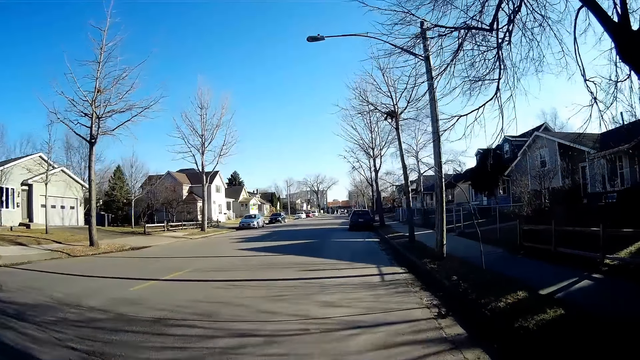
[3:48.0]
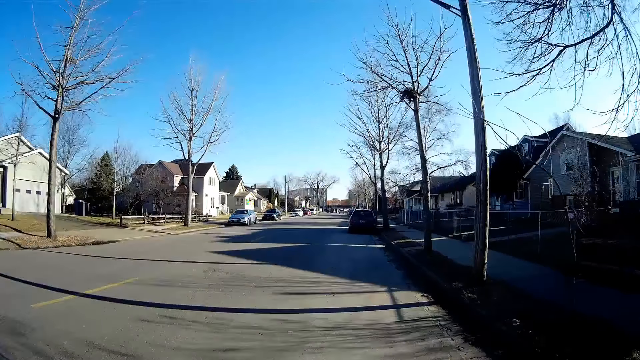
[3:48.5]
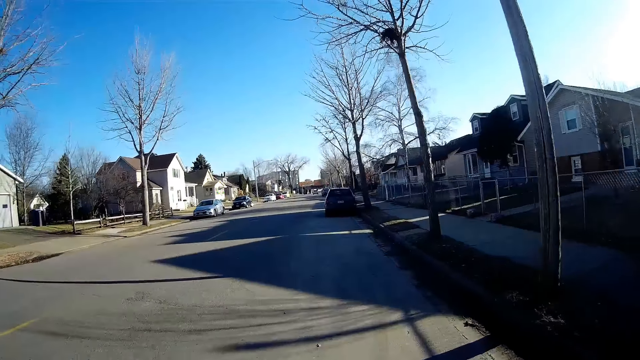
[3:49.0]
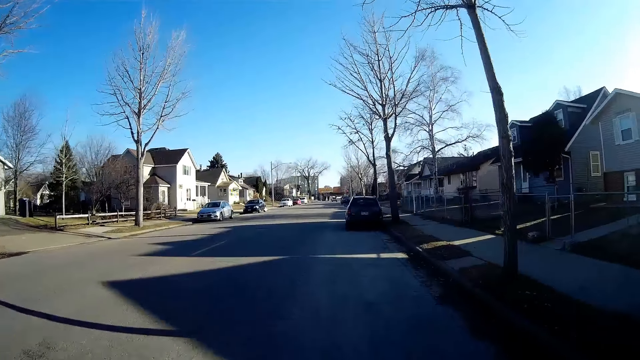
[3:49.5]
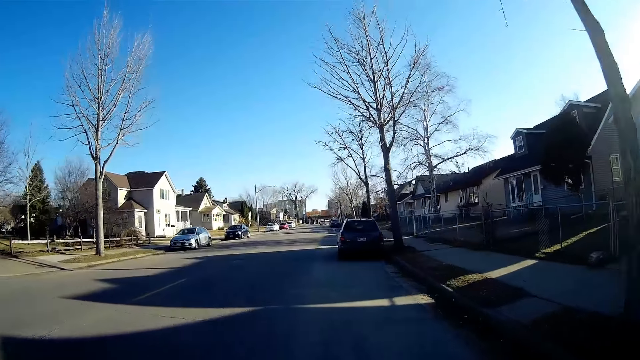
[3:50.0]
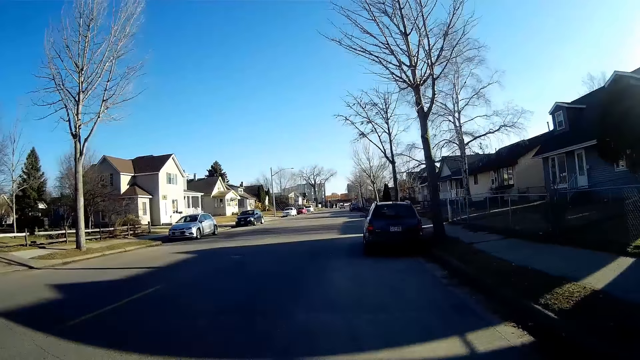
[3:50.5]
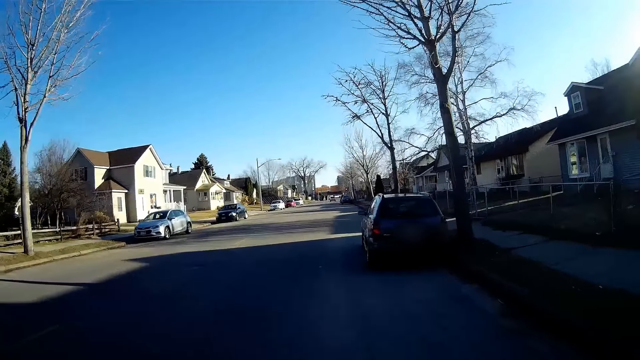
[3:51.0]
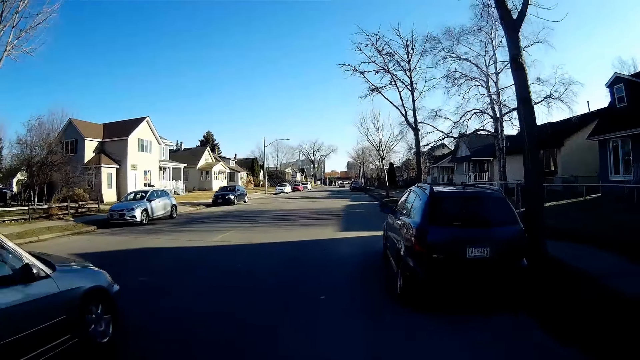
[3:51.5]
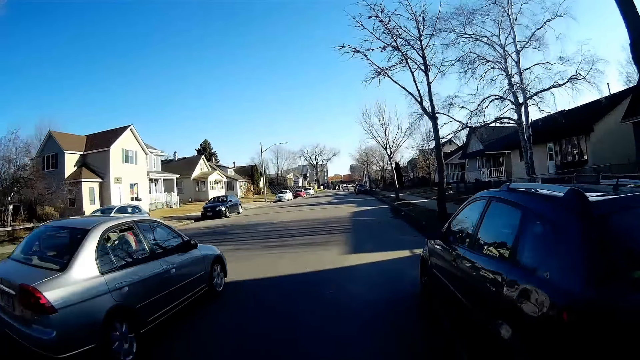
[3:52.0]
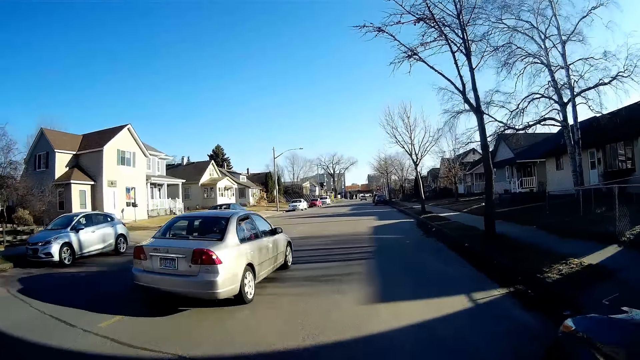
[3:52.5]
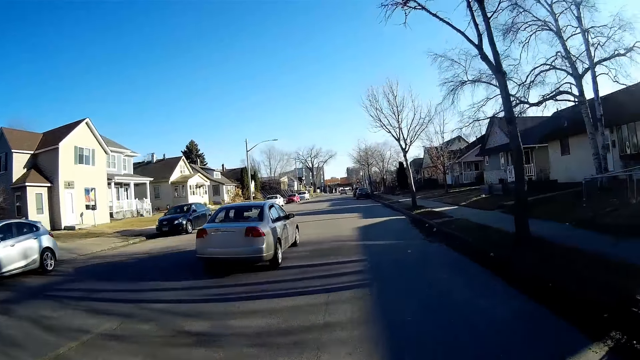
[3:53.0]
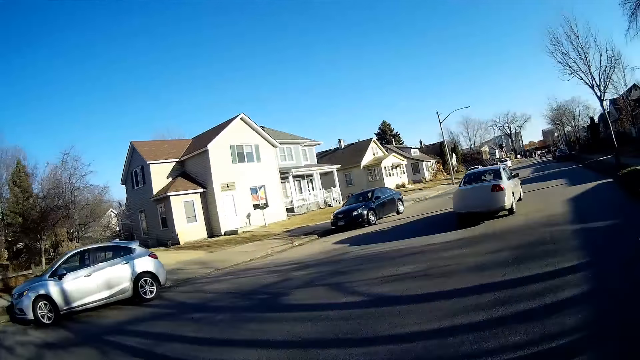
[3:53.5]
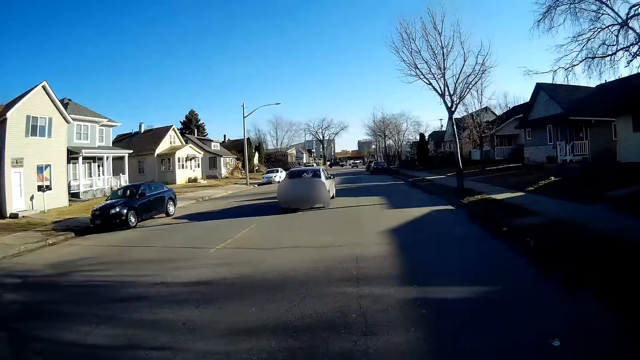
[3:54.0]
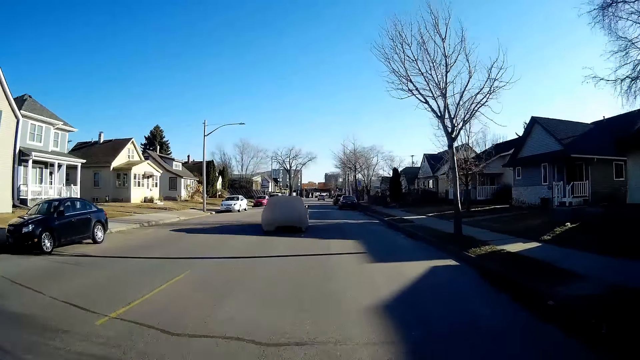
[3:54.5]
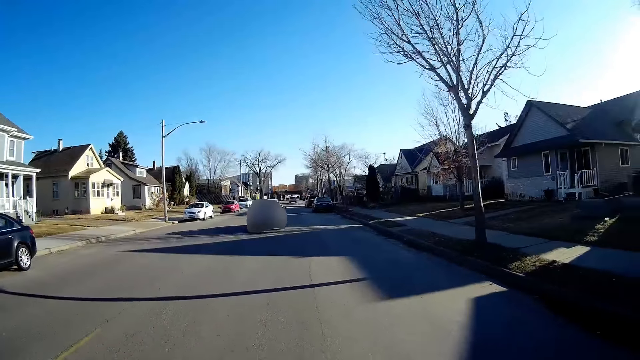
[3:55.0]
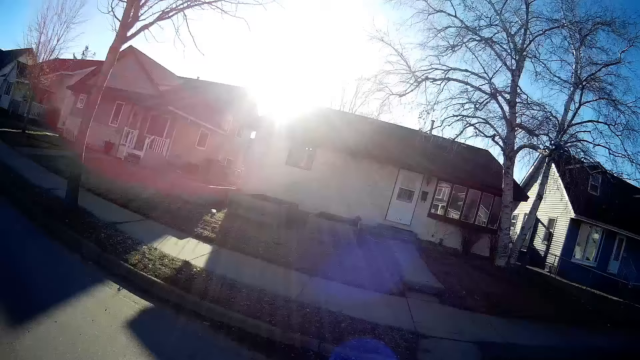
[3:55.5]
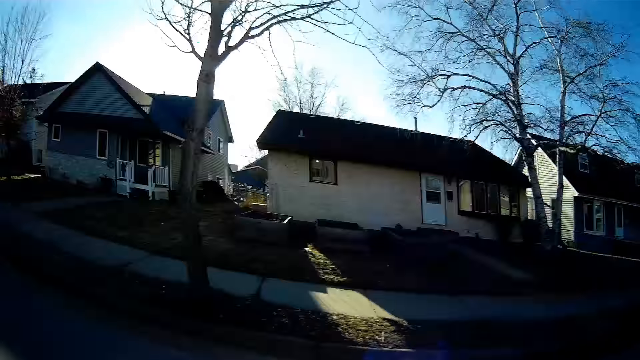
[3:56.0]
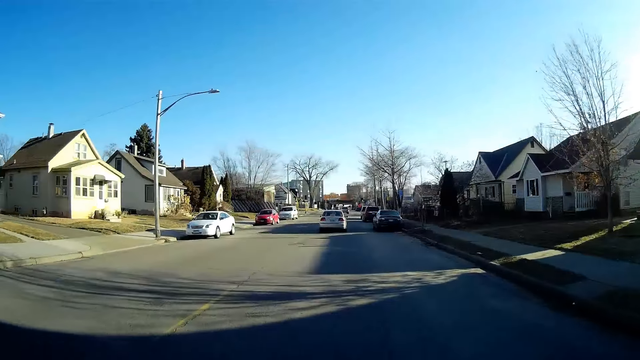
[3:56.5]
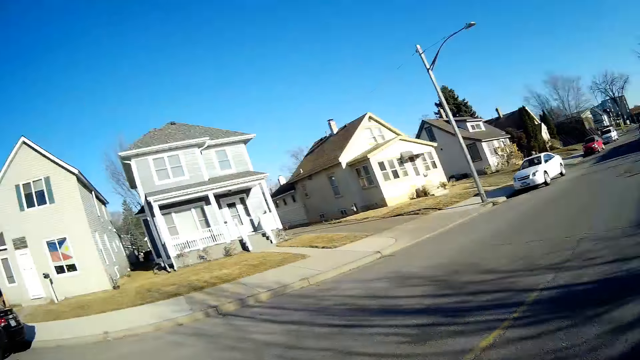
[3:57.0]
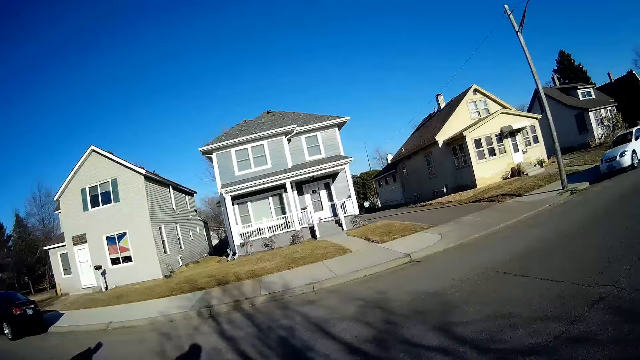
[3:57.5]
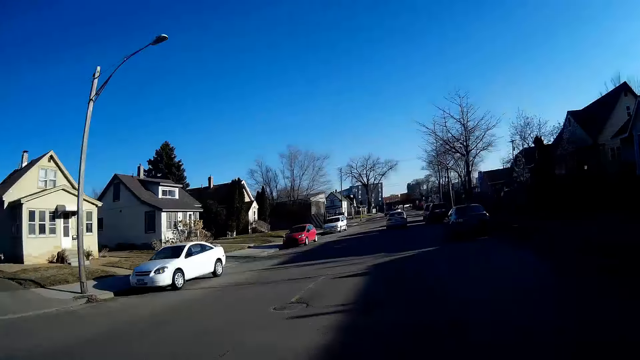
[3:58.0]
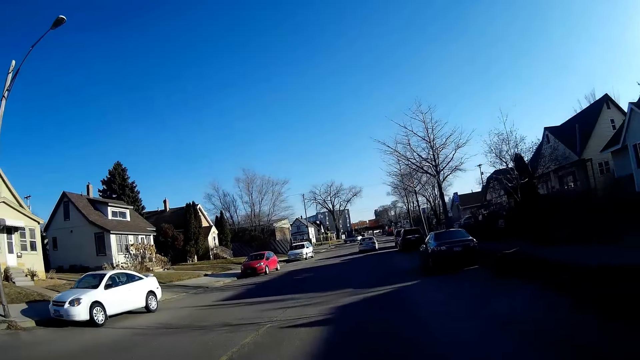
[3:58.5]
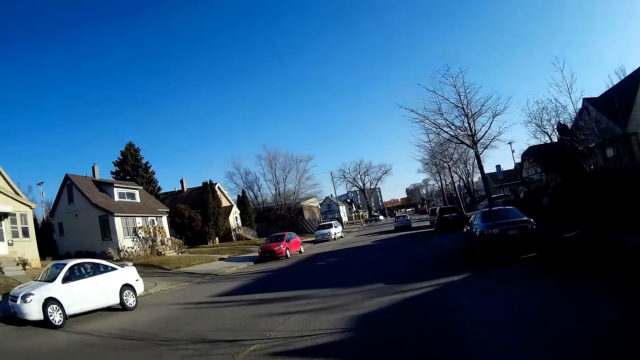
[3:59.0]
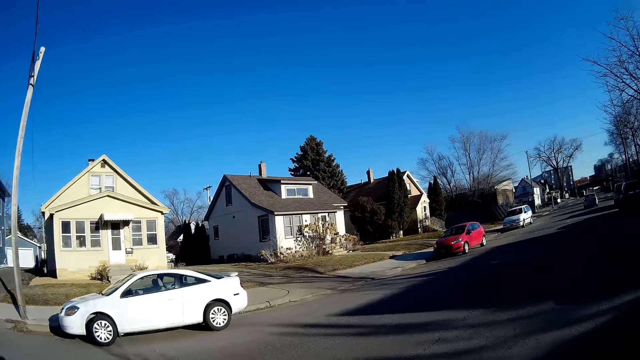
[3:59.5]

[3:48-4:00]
The camera wearer looks at the buildings.

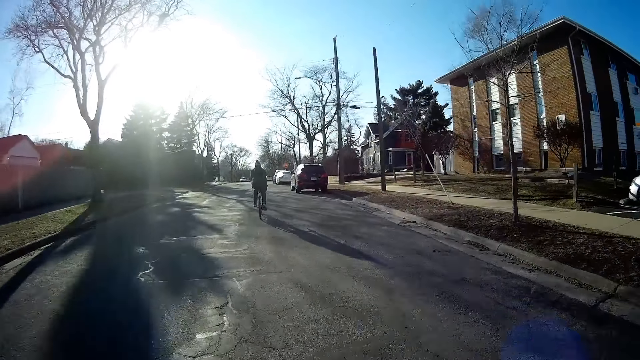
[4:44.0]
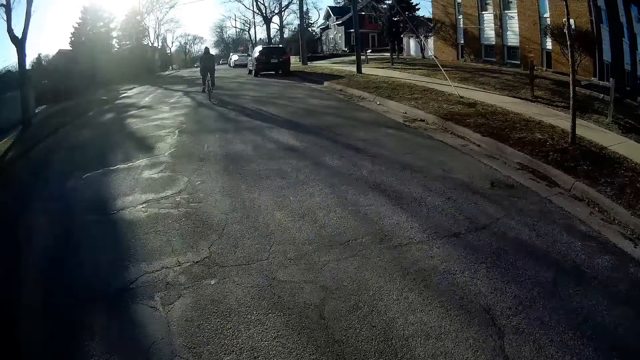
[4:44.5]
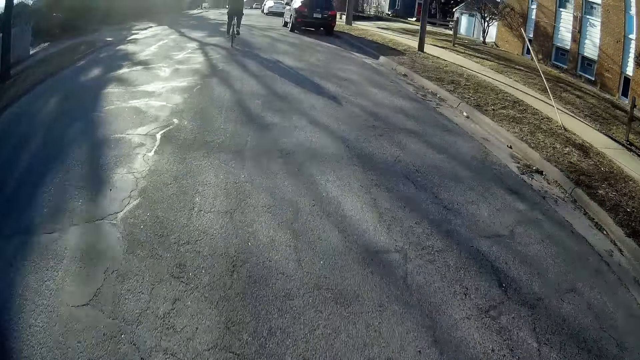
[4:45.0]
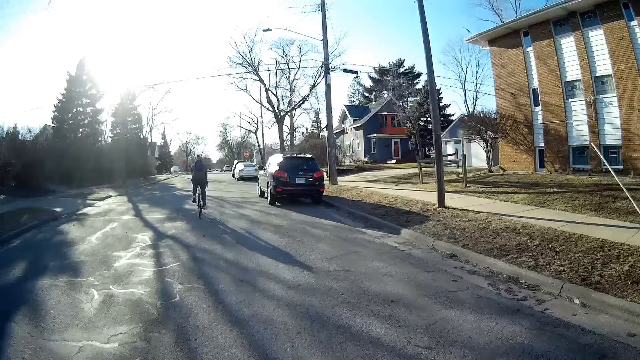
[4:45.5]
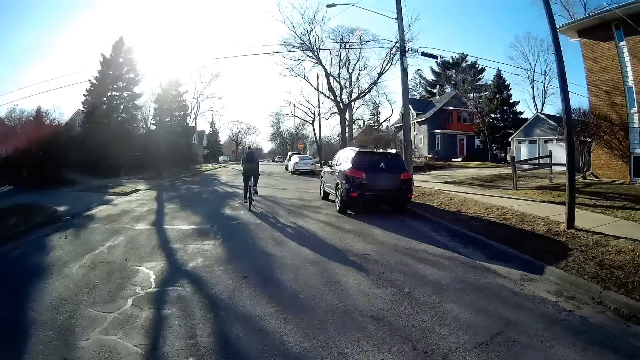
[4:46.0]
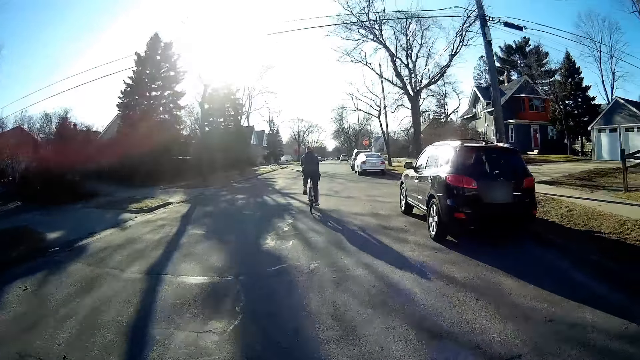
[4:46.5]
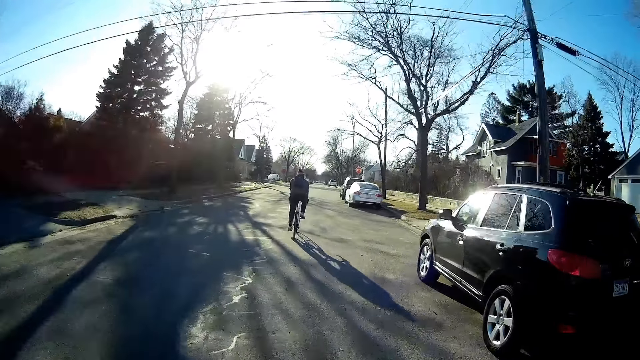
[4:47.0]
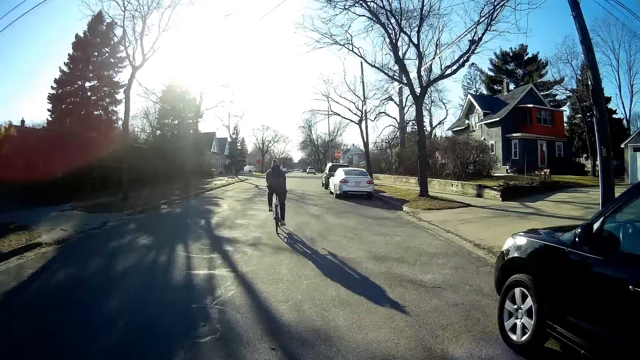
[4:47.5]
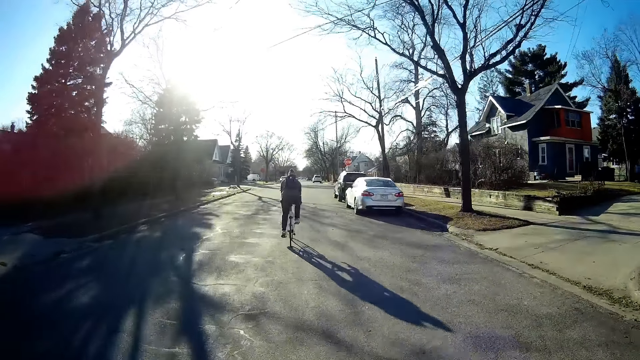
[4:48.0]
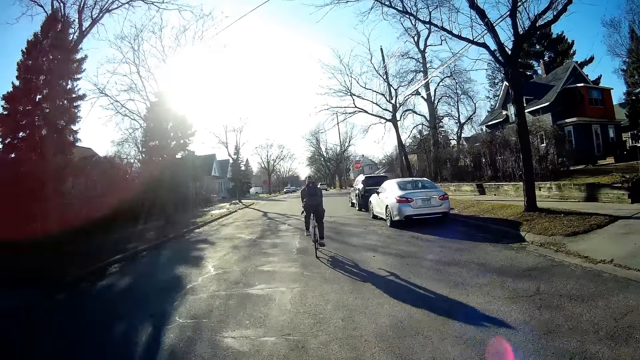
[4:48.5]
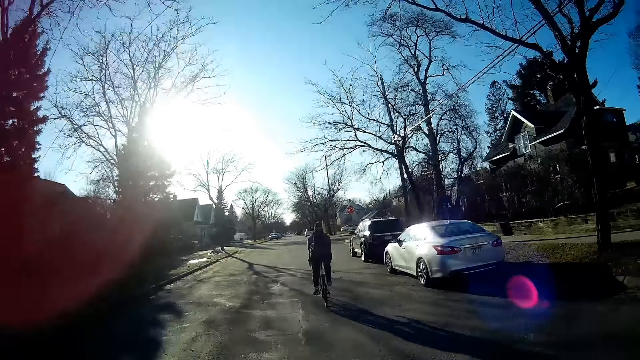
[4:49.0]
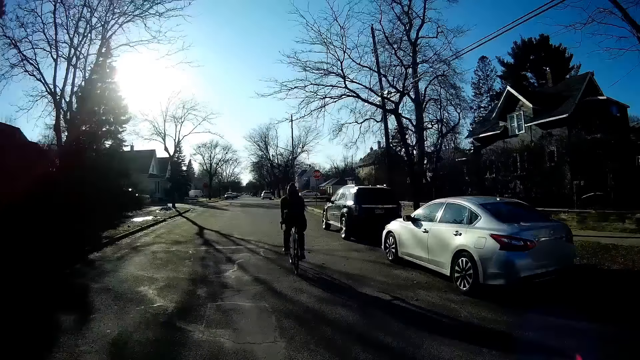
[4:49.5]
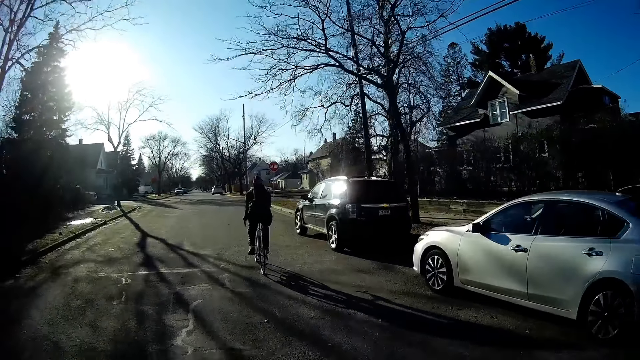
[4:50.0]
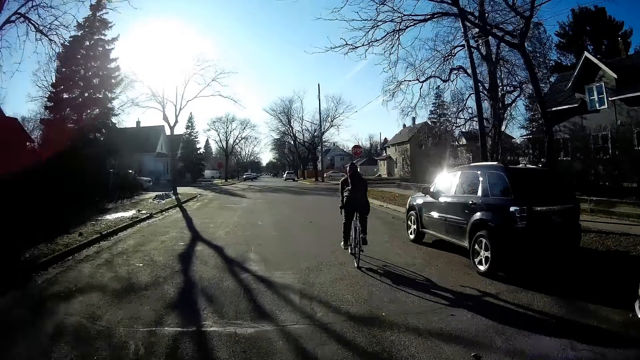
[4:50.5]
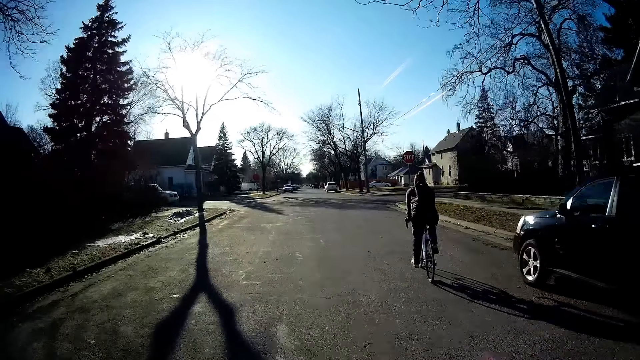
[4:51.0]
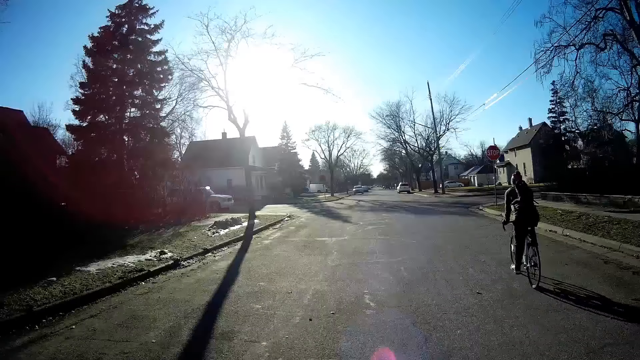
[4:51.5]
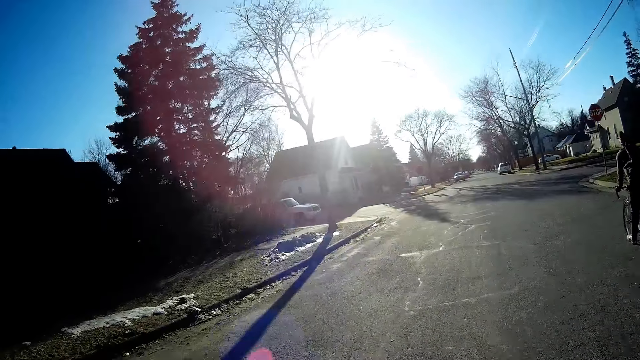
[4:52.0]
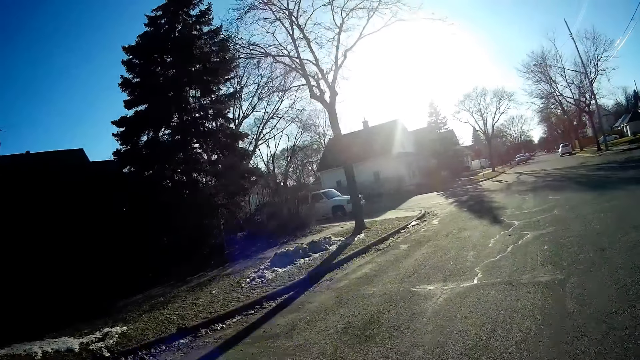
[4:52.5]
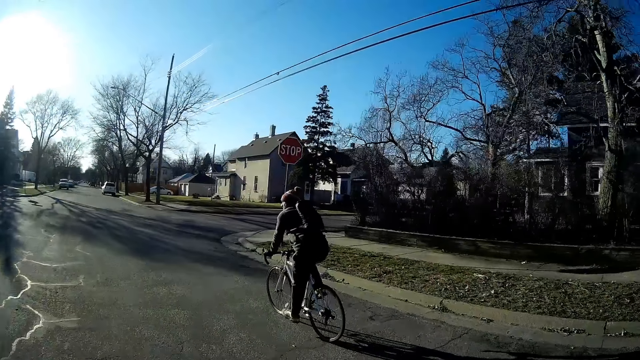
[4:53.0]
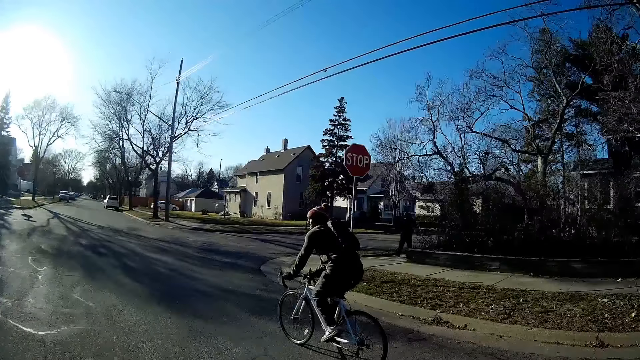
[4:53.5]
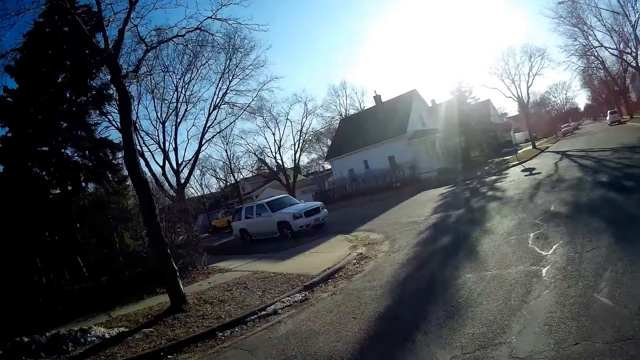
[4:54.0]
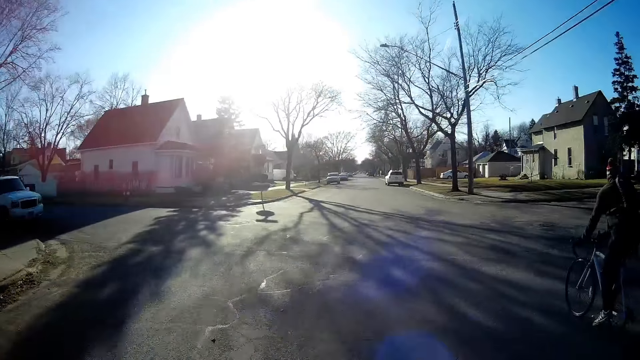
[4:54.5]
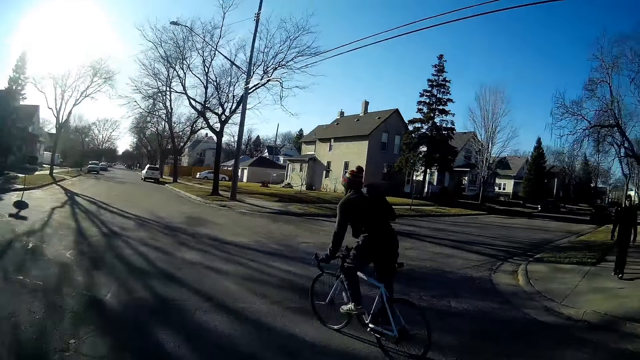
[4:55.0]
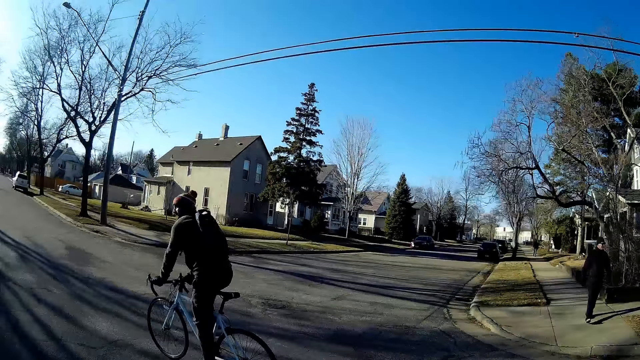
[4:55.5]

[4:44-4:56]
The camera wearer looks on the road. They follow a person. They look at the Range Rover. They look at the person.
